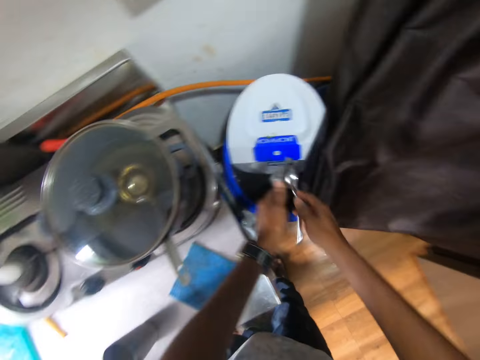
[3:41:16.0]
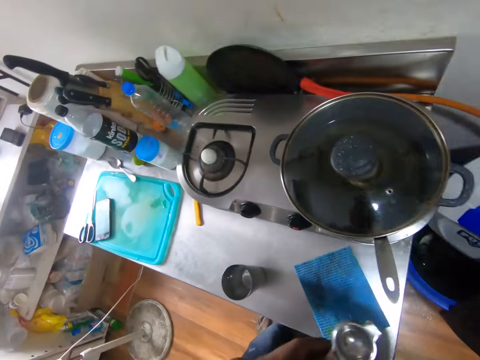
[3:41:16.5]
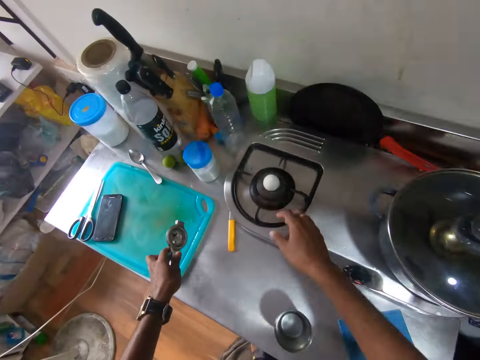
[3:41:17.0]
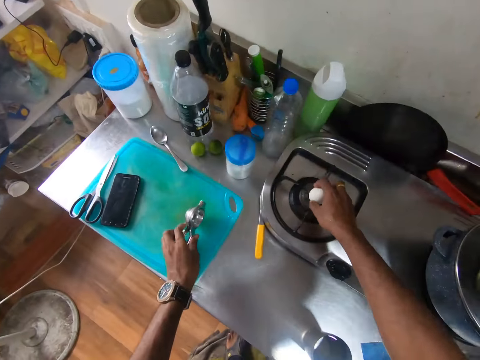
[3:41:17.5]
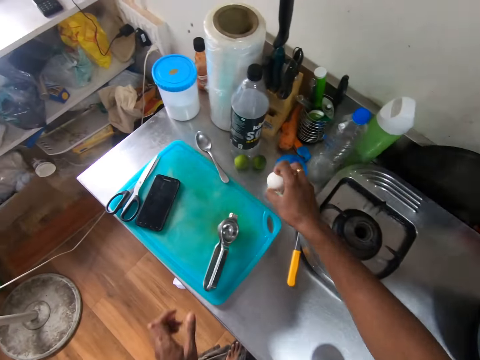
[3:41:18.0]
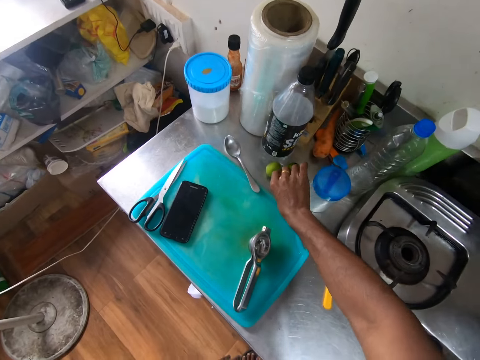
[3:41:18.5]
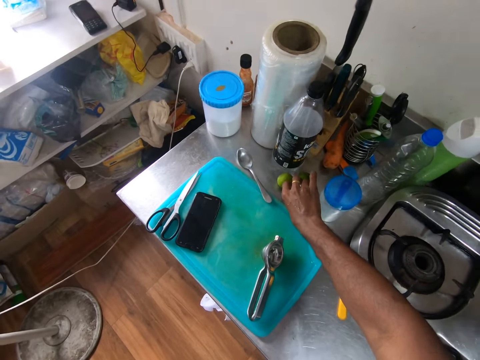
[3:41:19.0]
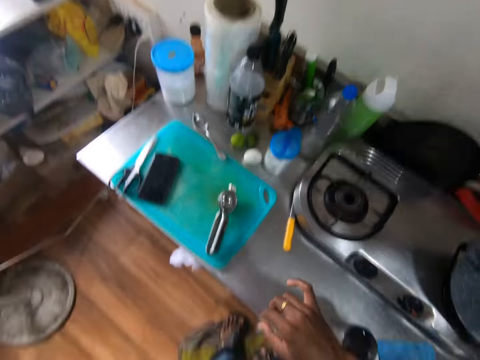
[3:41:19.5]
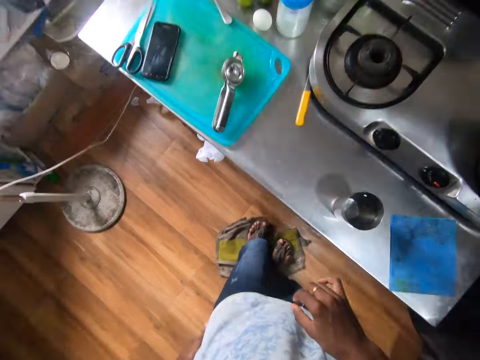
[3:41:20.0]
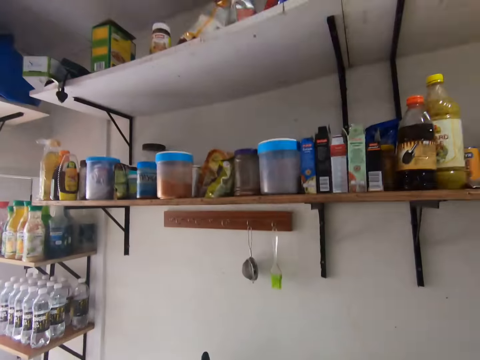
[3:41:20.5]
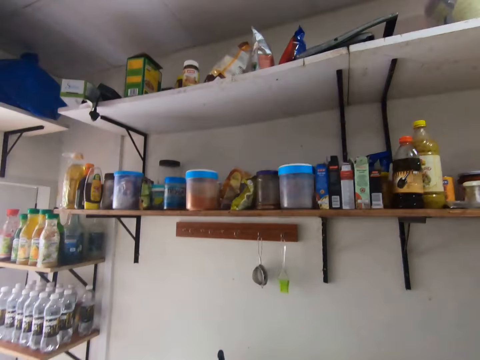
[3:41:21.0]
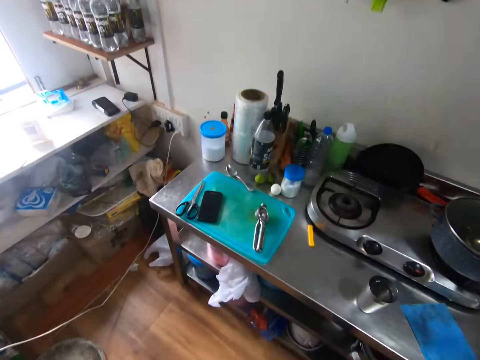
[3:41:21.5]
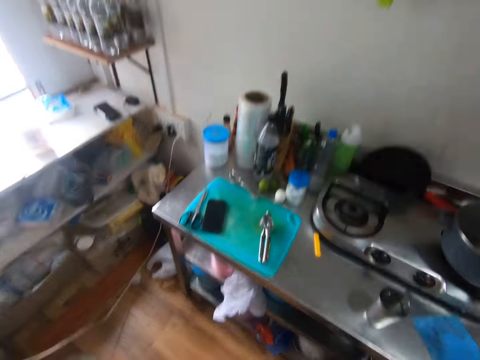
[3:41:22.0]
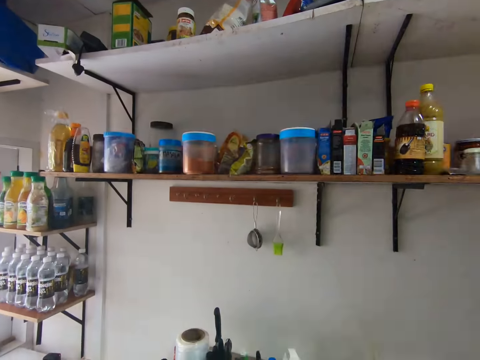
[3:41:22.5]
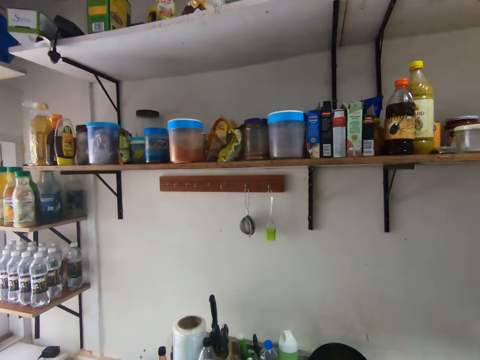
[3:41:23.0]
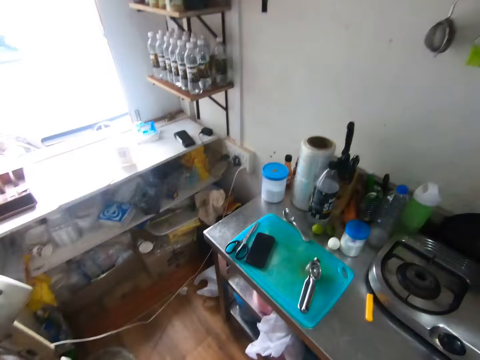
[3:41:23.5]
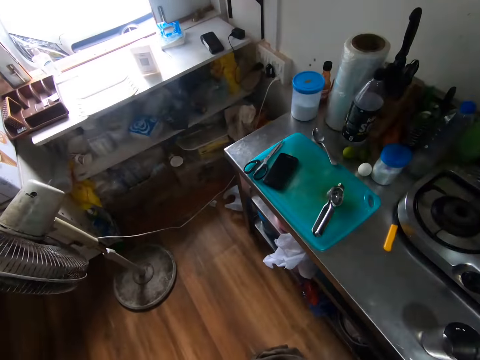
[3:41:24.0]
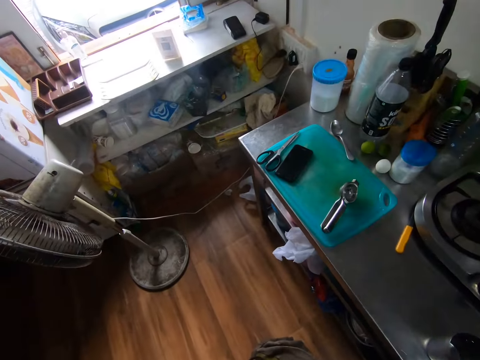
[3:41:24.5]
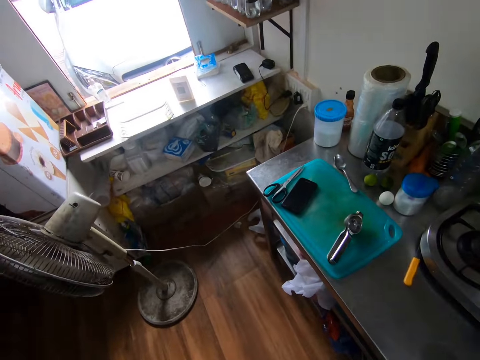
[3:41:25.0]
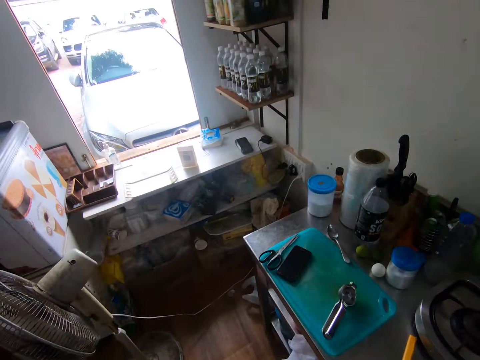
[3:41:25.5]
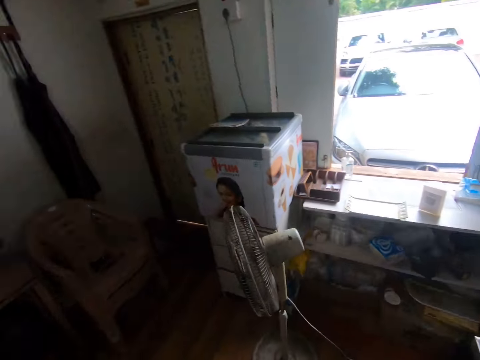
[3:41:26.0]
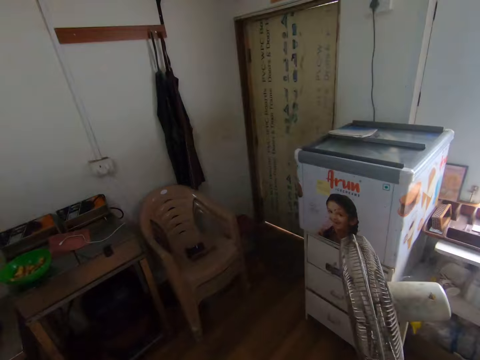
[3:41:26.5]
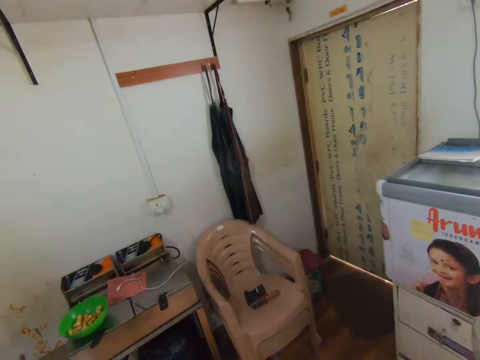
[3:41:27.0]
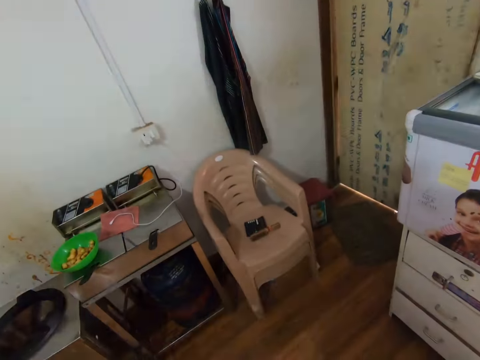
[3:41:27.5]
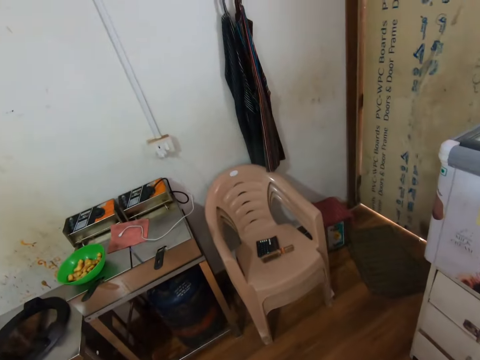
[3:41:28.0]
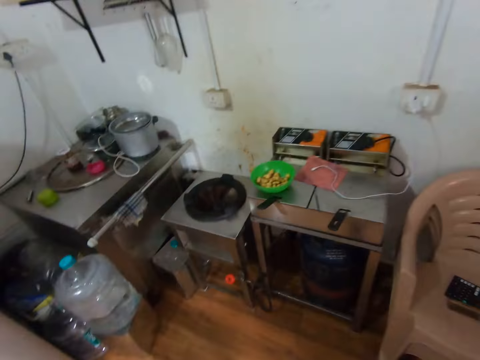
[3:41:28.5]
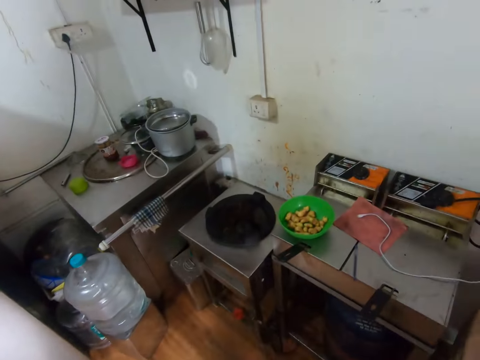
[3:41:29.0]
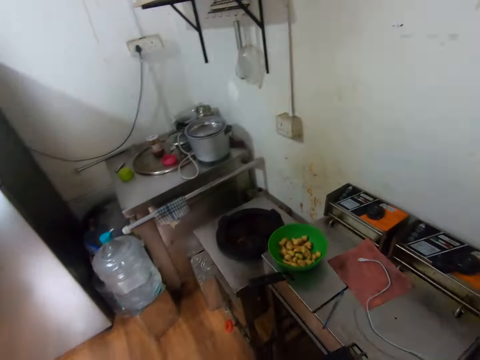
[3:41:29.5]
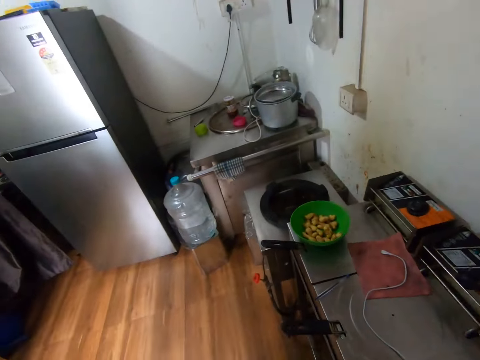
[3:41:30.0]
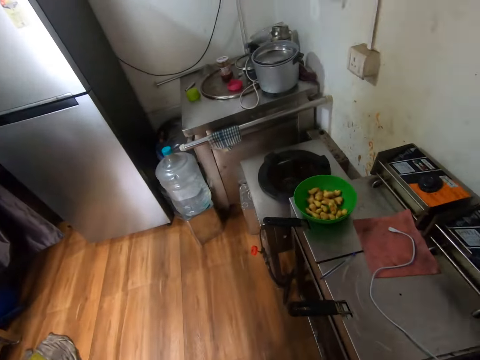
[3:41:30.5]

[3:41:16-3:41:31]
The camera wearer drops a lemon in a dustbin with the lemon squeezer in both hands. She drops the lemon squeezer on the table, on a chopping board, with her left hand. She picks an egg from a cooker with her right hand. She drops the egg on the table with her right hand. She looks around. She walks.

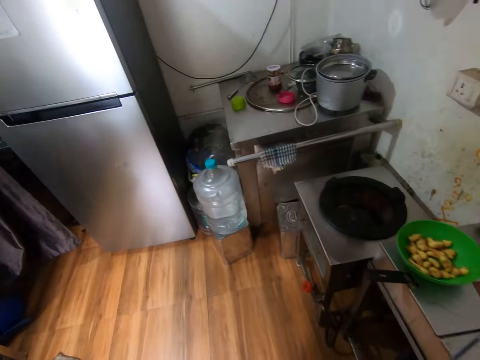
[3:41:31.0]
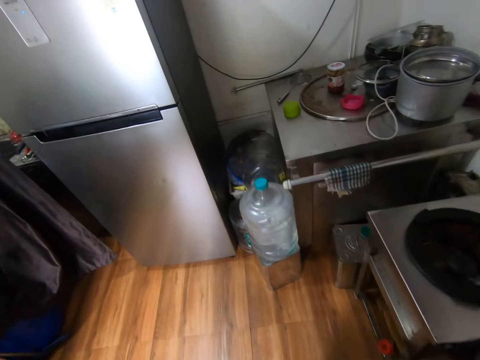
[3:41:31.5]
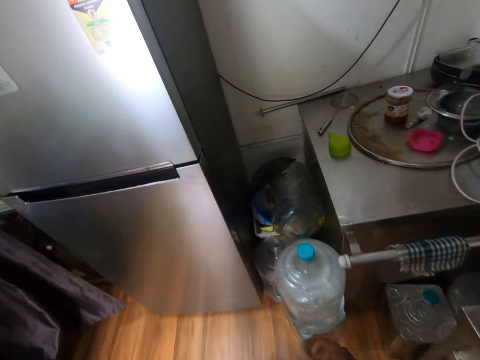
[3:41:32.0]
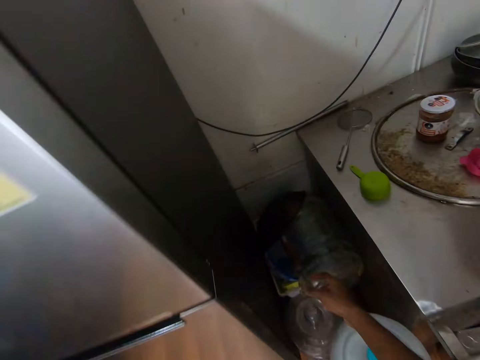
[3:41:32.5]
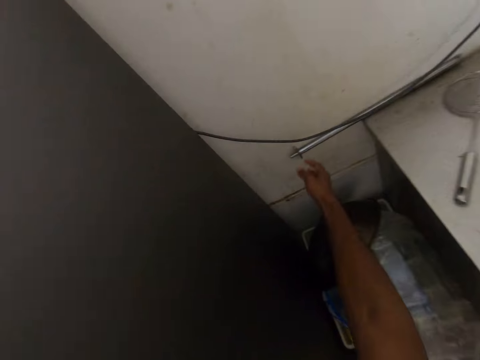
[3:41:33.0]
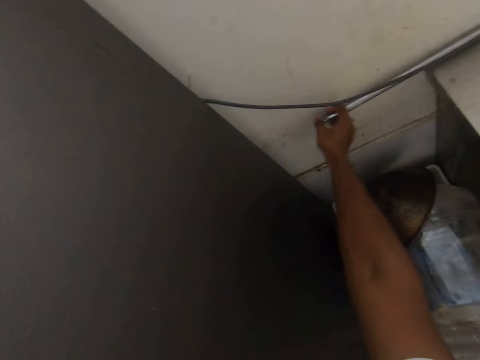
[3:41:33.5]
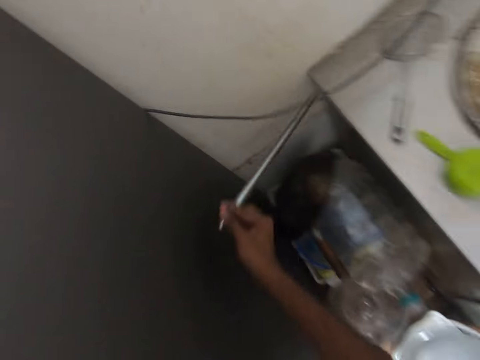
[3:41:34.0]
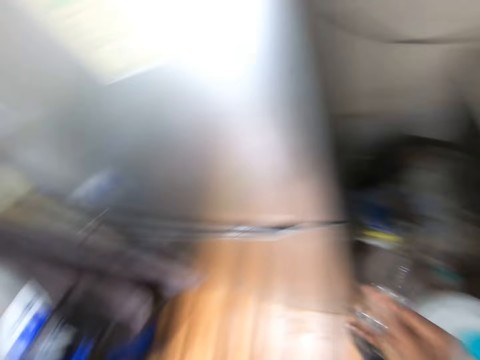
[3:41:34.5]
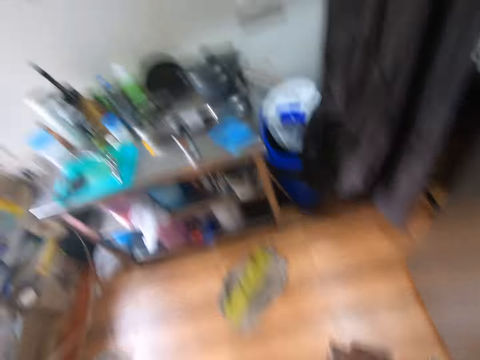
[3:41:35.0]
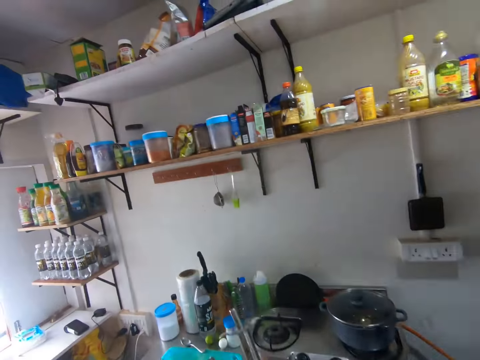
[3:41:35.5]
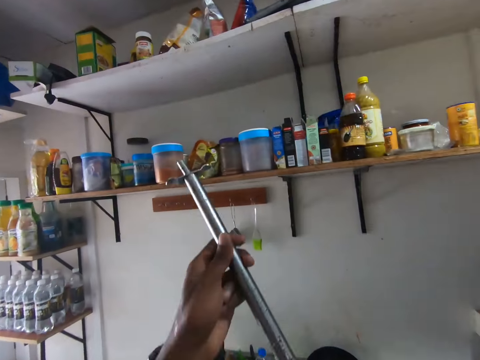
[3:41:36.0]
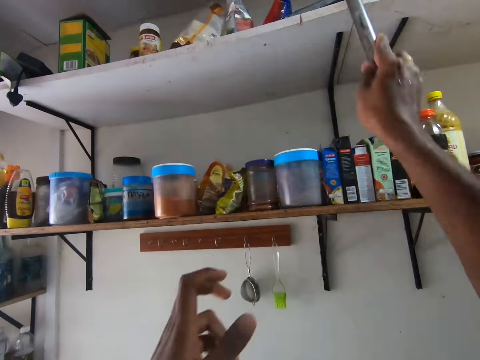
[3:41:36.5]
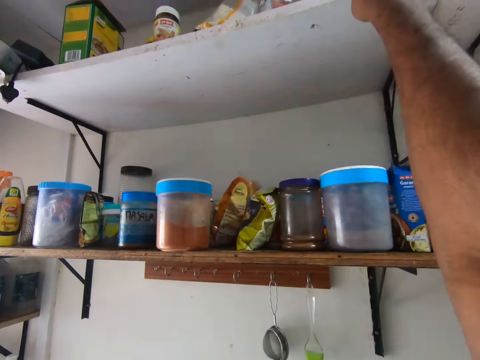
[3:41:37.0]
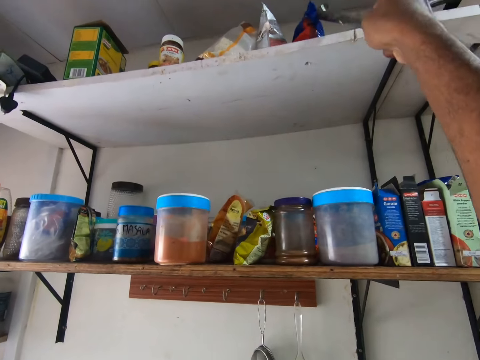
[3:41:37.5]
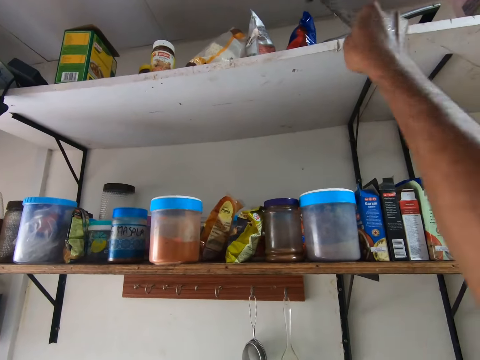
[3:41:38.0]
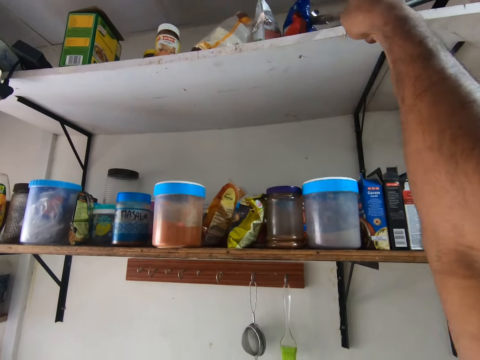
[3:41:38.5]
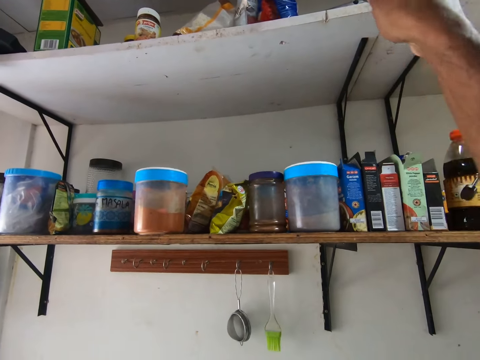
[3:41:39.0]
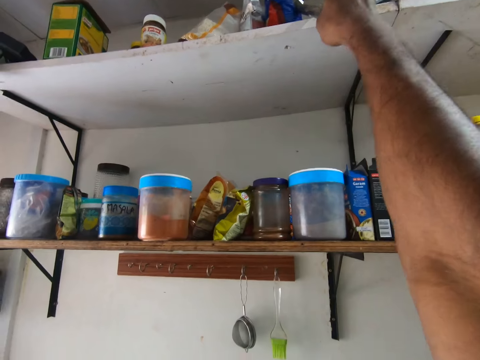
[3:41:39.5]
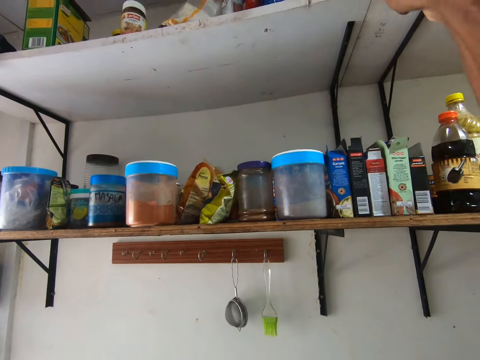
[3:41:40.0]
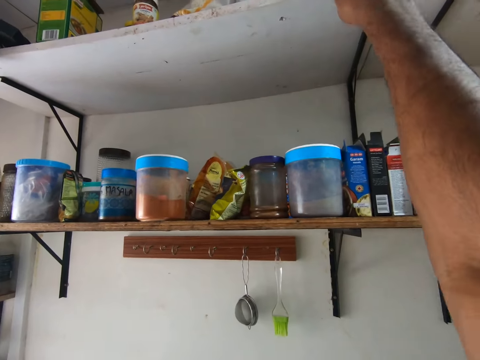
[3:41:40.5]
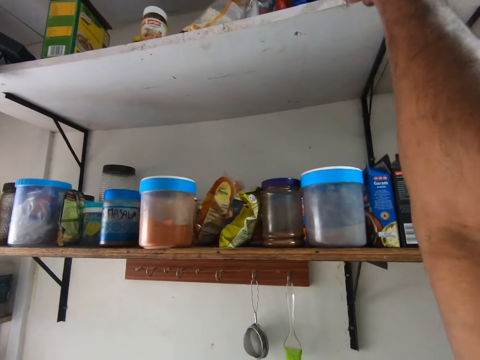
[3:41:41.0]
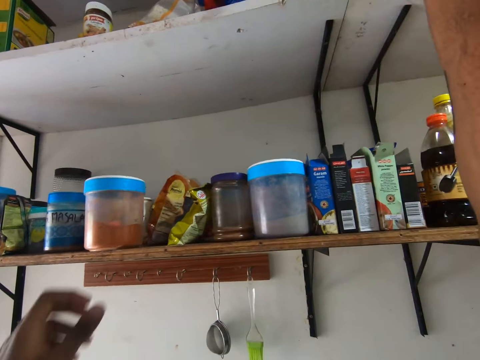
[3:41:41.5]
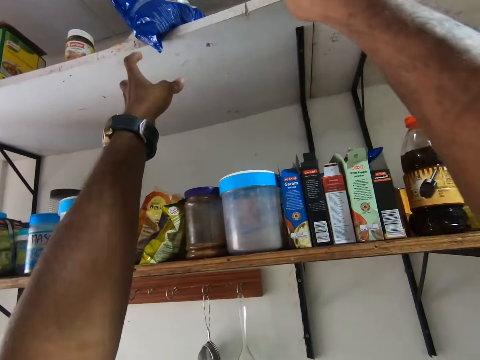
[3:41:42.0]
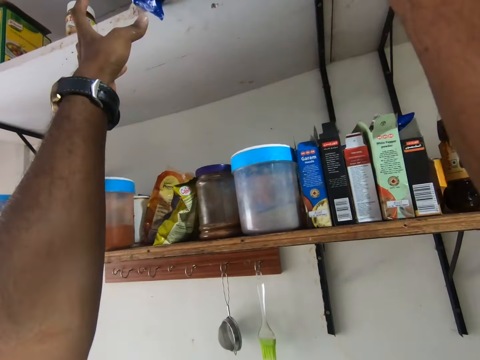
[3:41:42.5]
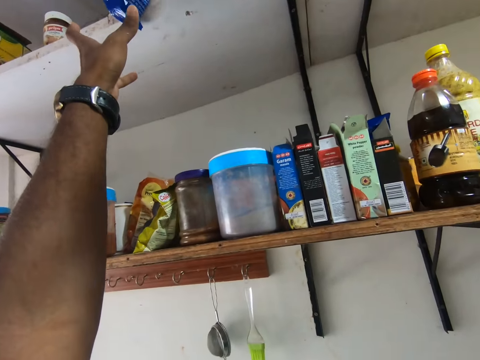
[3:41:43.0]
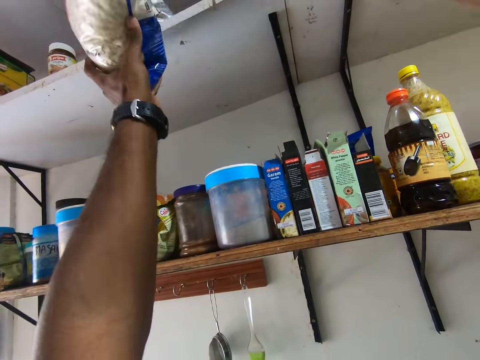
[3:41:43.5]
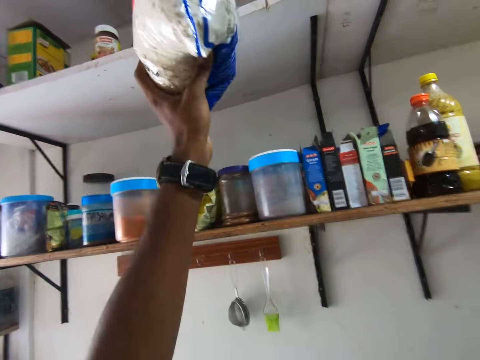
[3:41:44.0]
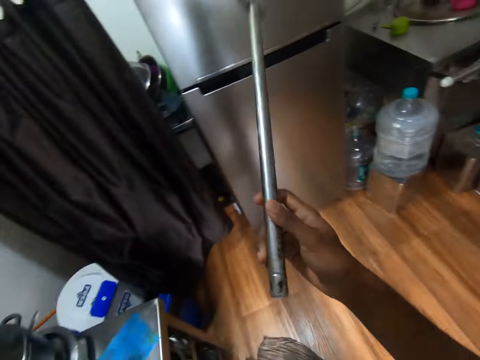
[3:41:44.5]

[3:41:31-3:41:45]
The camera wearer picks a pole from a table with her right hand. She walks. She pulls a pack of flour from the shelf with the pole in her right hand. She catches the pack of flour with her left hand.
